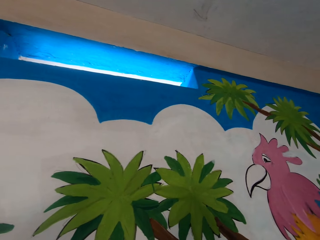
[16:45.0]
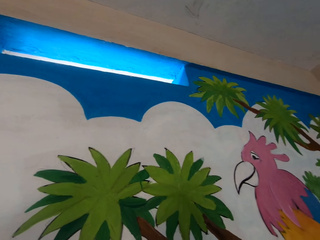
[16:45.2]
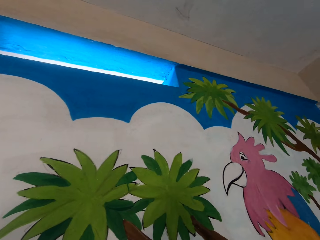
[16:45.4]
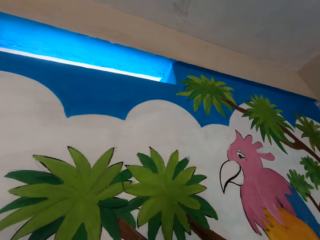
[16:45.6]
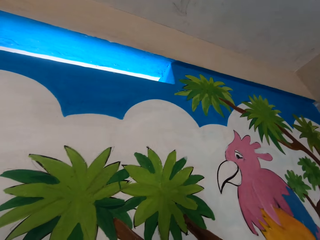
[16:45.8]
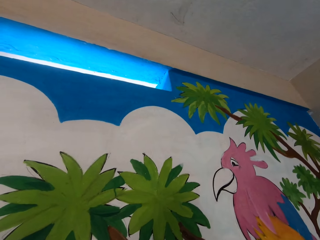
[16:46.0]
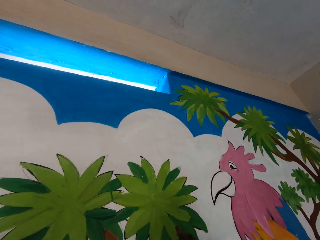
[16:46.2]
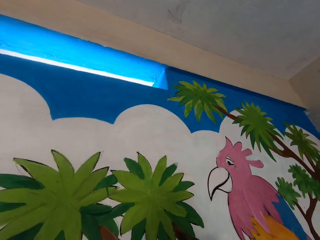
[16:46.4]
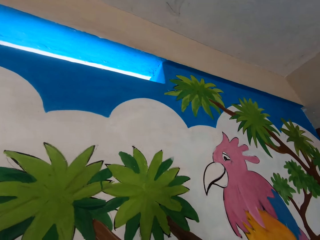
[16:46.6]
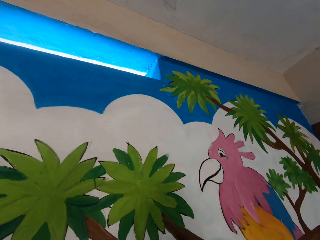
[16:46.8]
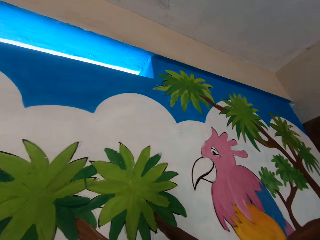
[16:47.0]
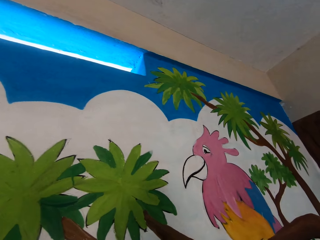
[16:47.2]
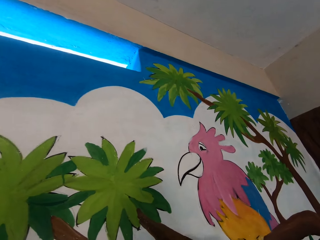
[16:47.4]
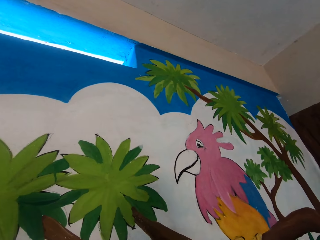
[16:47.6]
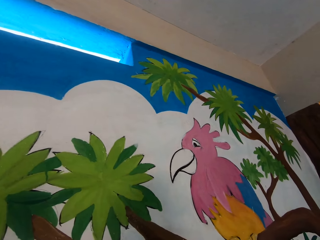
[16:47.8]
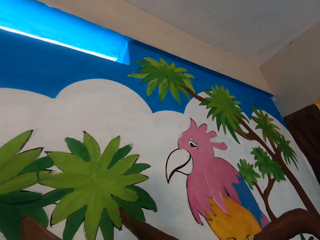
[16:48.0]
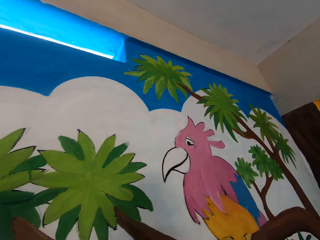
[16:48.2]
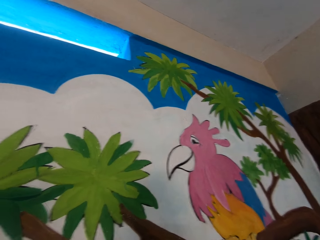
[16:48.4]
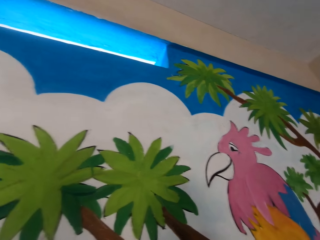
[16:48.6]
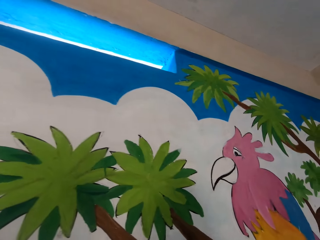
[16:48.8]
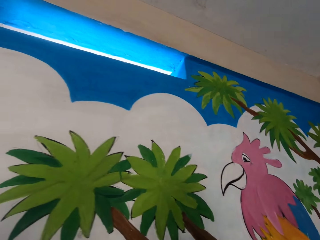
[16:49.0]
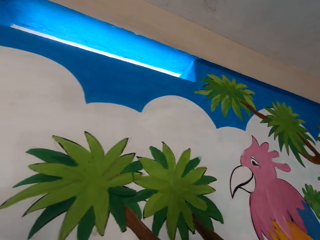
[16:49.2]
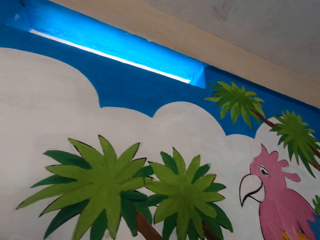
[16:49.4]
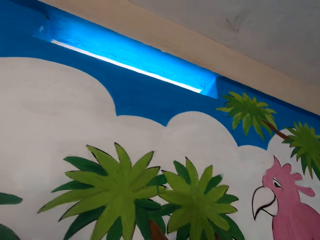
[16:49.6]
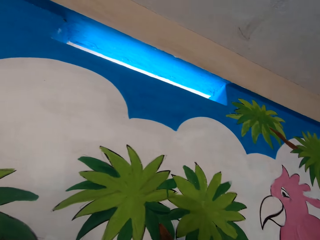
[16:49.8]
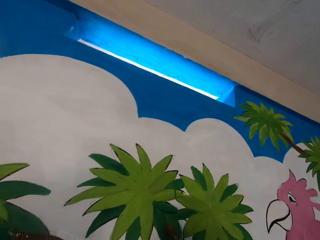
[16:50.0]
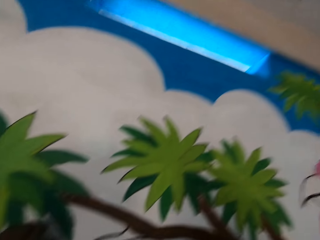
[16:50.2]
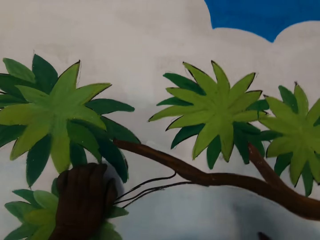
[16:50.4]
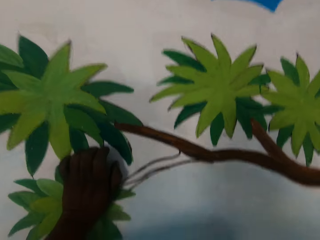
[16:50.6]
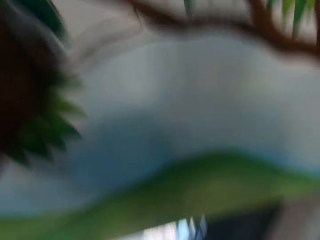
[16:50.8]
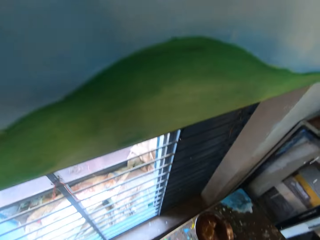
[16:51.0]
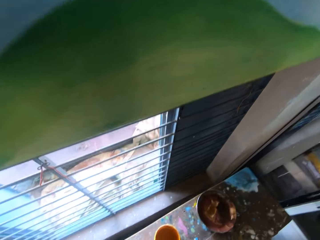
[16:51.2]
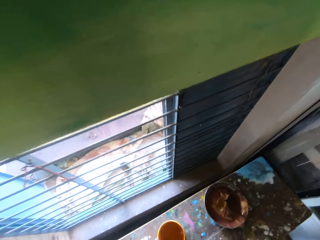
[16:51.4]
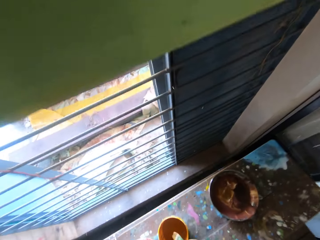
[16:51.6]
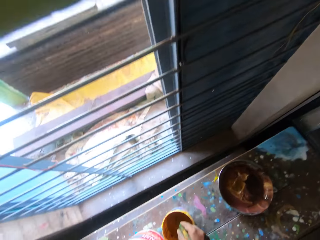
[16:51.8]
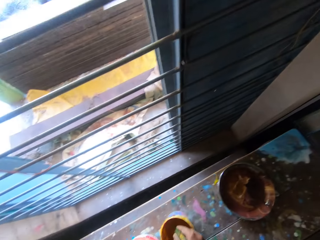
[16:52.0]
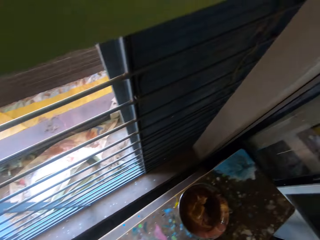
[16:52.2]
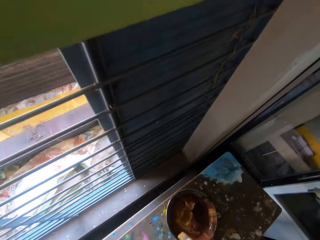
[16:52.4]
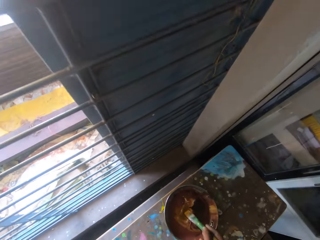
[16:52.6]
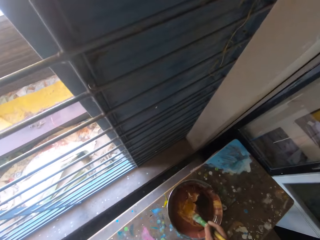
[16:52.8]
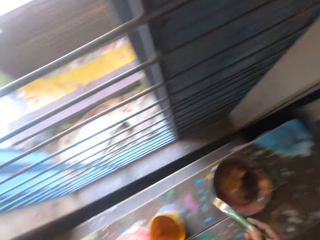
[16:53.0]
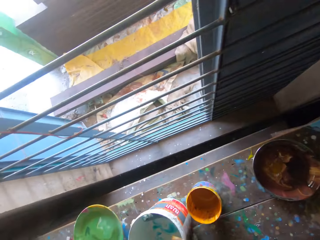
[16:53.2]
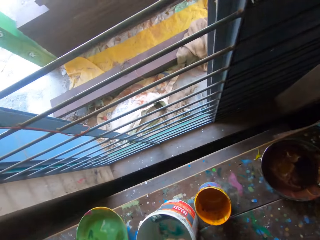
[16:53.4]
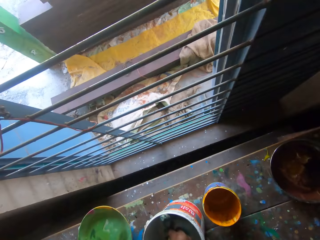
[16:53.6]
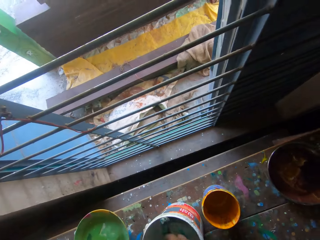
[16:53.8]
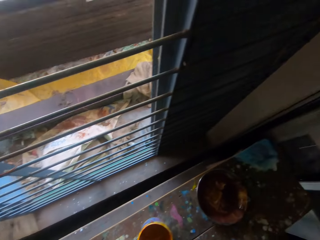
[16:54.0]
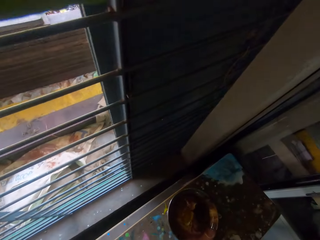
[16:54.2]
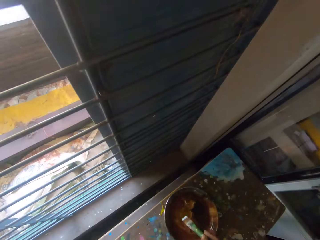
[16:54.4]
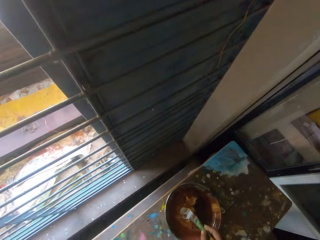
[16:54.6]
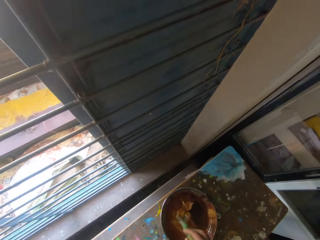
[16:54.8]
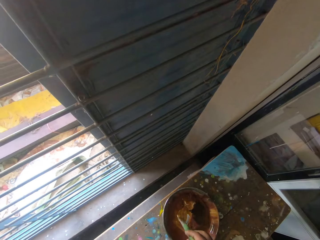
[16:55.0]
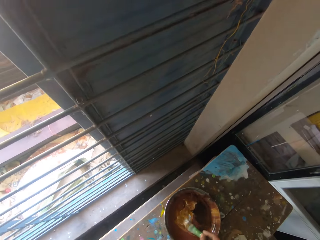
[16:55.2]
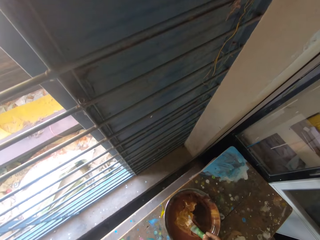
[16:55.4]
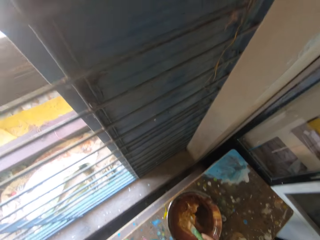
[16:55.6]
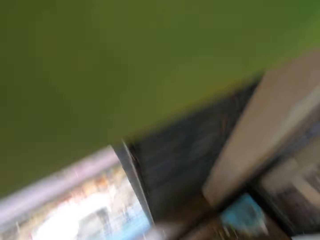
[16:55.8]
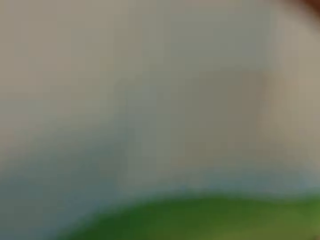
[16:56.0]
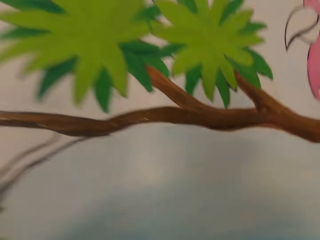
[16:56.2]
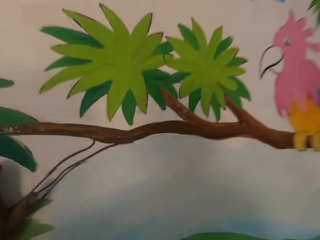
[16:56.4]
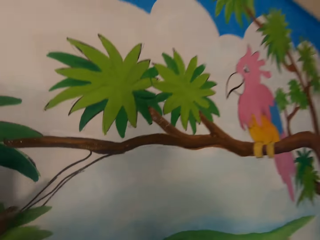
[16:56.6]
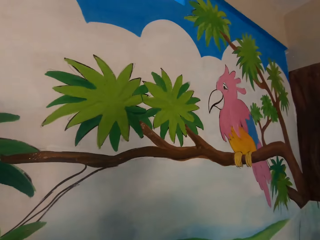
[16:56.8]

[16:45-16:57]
The camera wearer takes paint from the third paint bucket on the floor with the paint brush. They take paint from the first paint bucket on the floor with the paint brush. They take paint from the second paint bucket on the floor with the paint brush. They take paint from the first paint bucket on the floor with the paint brush.

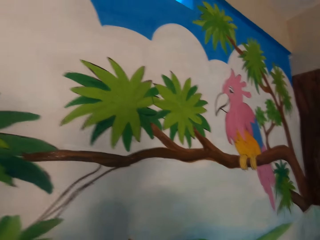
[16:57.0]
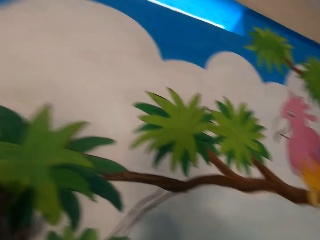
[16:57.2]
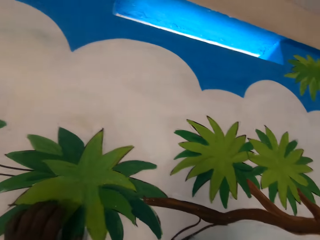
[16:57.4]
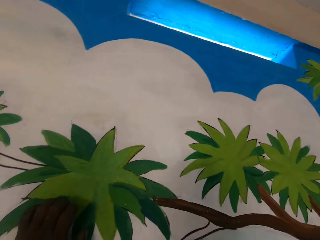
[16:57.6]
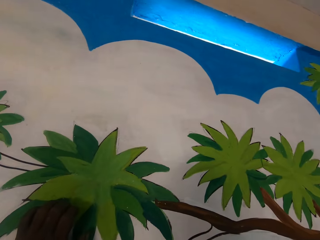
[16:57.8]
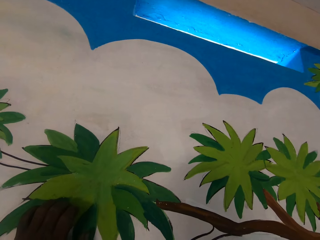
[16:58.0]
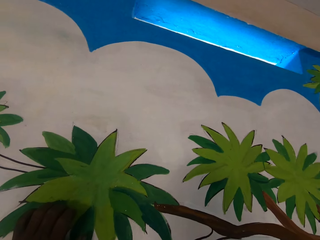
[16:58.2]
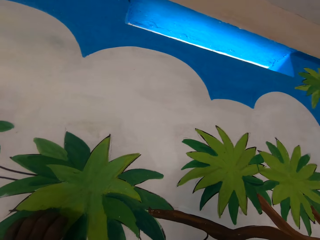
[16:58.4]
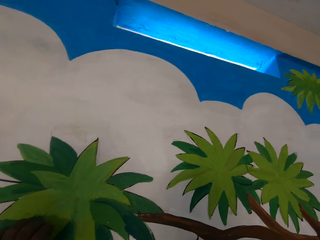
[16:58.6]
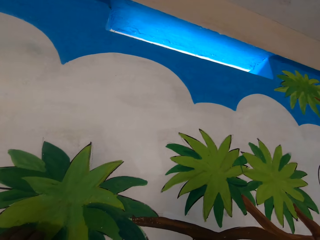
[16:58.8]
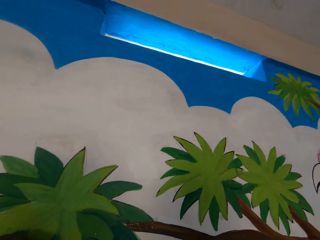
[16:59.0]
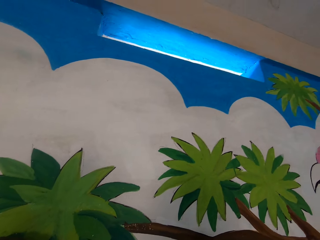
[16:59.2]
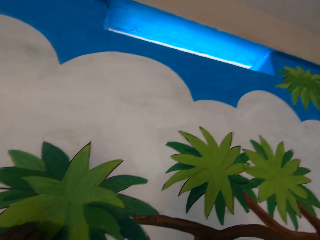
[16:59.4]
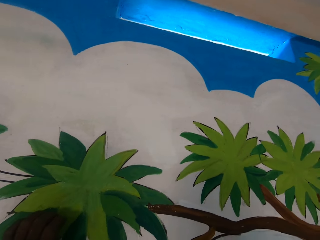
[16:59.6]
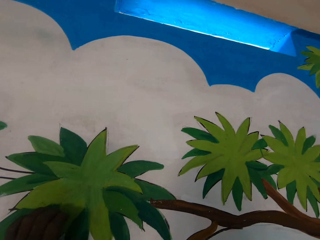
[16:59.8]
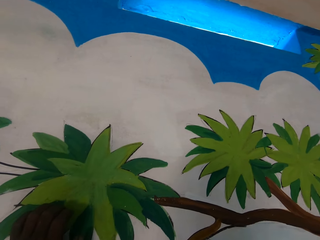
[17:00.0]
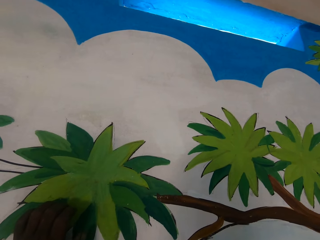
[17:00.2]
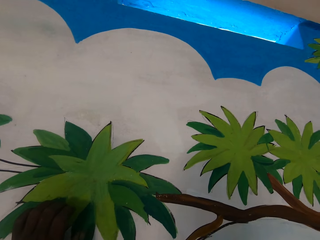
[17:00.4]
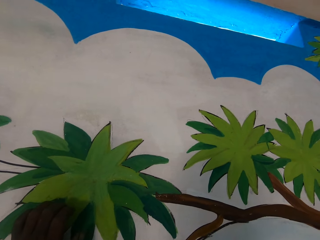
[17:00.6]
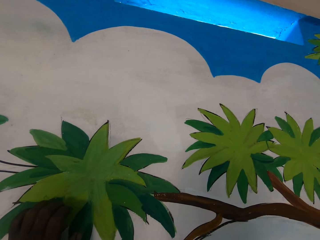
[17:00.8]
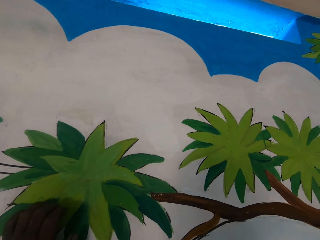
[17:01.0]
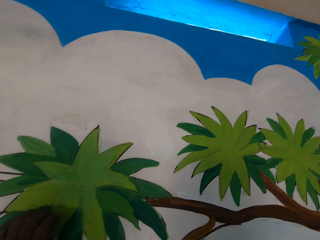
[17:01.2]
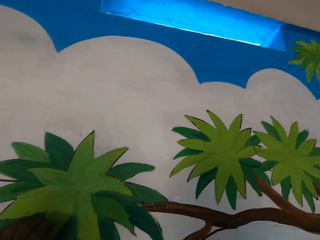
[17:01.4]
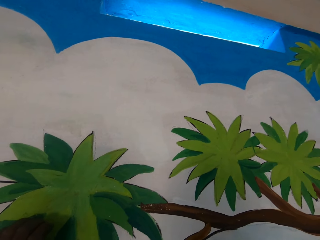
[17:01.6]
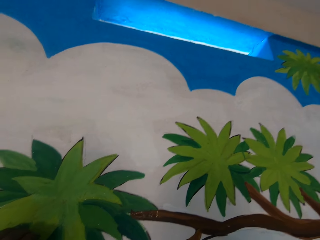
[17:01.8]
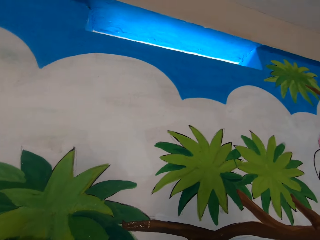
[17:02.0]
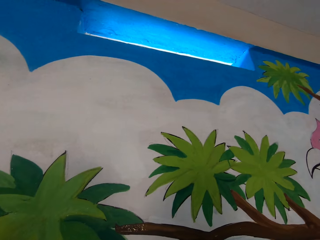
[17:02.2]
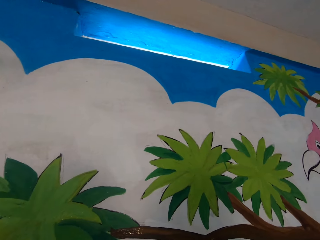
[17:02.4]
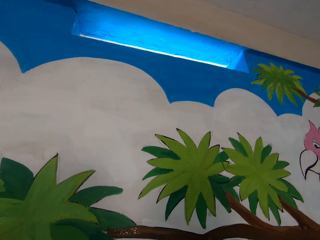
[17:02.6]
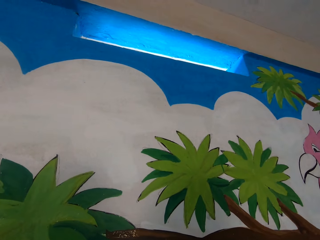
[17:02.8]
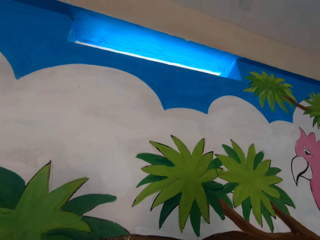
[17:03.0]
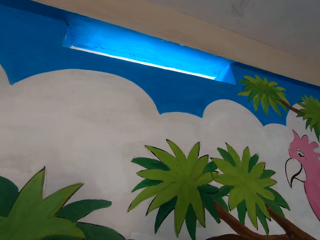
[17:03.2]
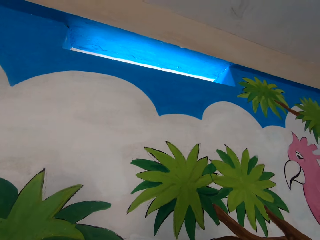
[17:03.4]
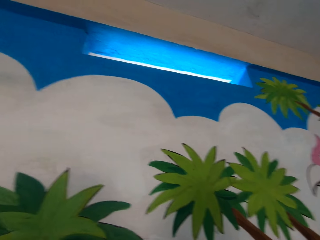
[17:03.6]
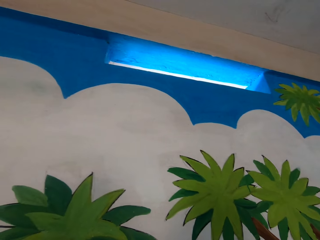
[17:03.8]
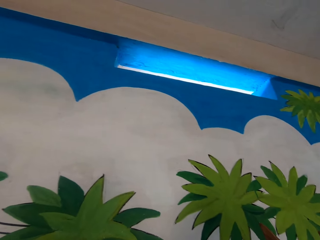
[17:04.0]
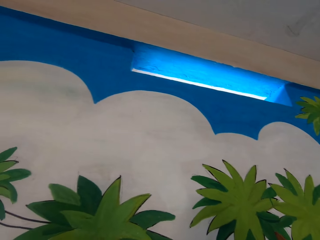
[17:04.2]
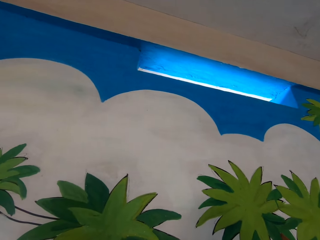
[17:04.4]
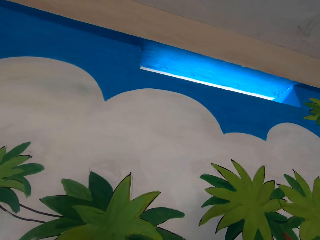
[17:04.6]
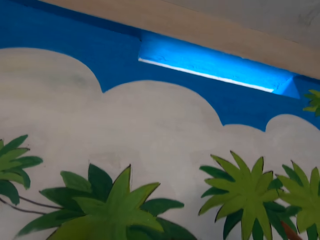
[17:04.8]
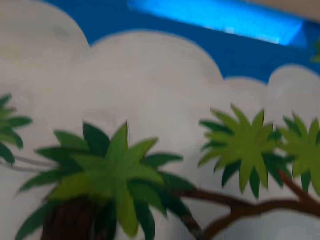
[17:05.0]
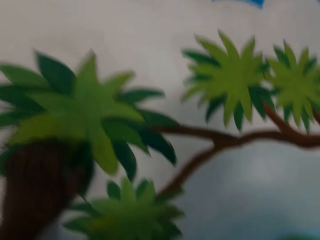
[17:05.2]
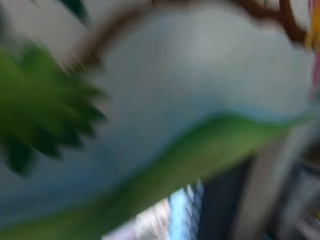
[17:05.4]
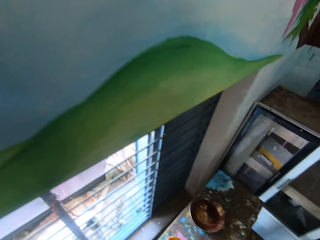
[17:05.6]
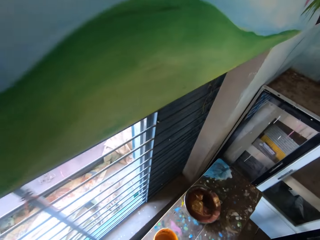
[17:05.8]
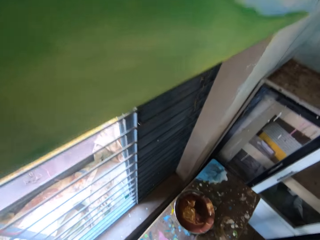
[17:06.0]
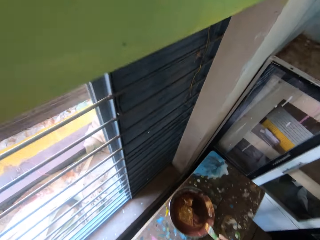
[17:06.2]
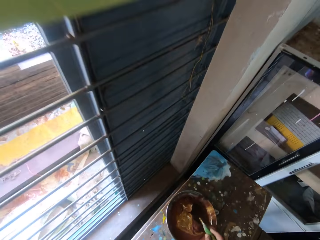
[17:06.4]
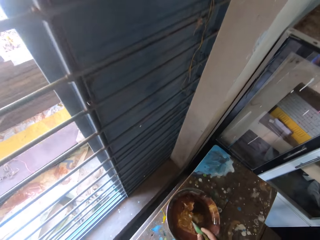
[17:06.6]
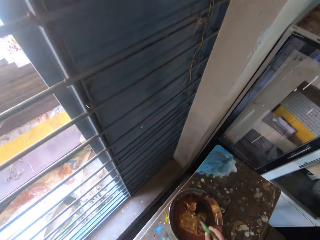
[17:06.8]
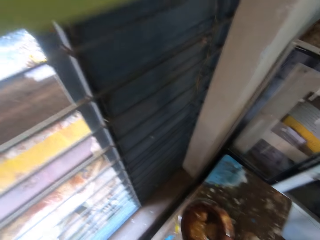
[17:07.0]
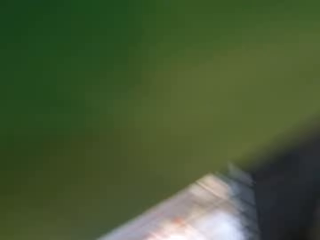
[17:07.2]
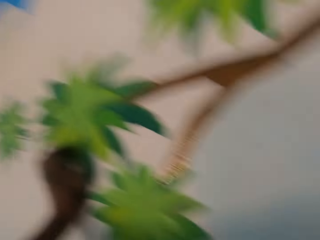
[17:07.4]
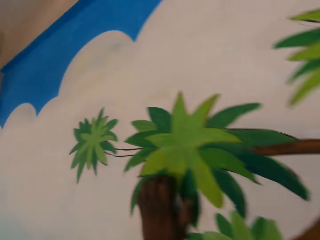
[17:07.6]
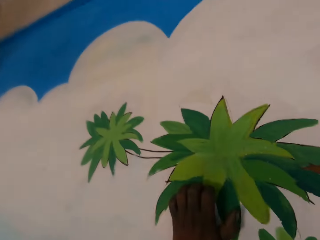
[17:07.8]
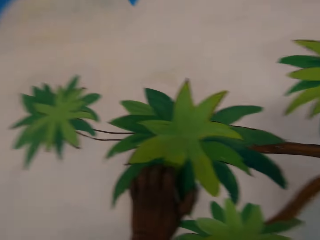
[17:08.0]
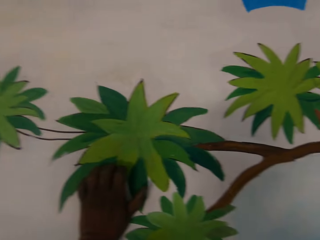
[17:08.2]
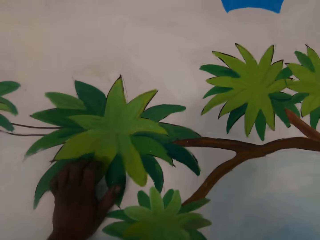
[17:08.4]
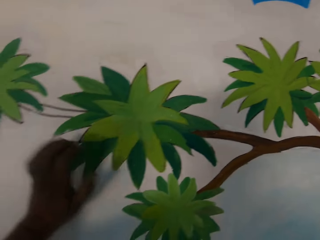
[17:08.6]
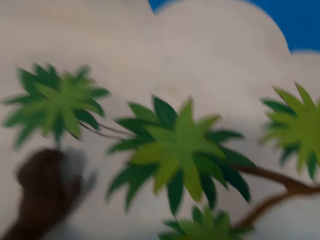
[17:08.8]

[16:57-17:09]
The camera wearer paints the mural on the wall with the paintbrush in his right hand. He takes paint from the first paint bucket on the floor with the paint brush. He moves his left hand on the mural wall.
